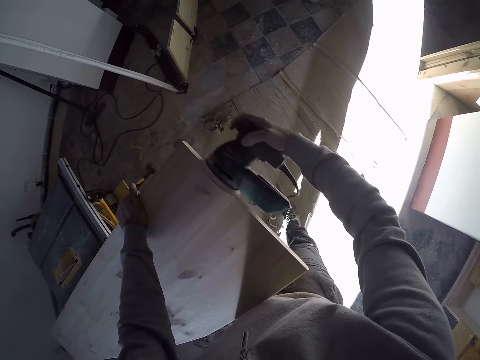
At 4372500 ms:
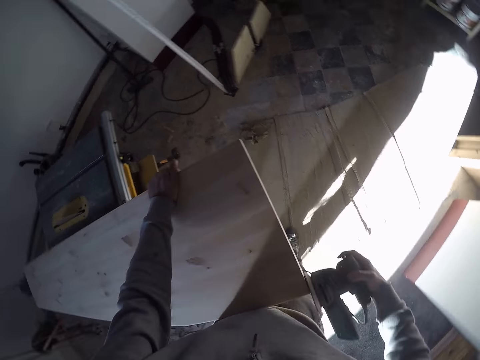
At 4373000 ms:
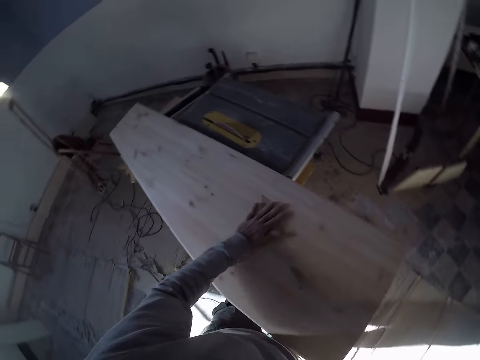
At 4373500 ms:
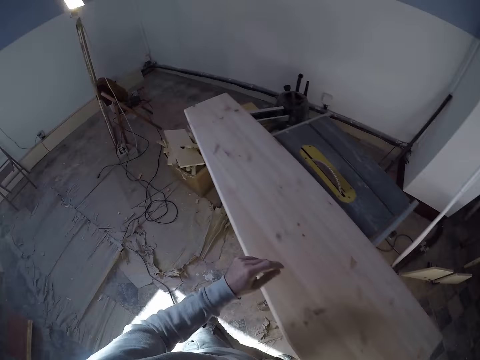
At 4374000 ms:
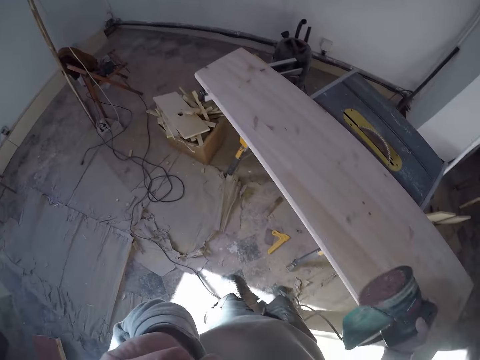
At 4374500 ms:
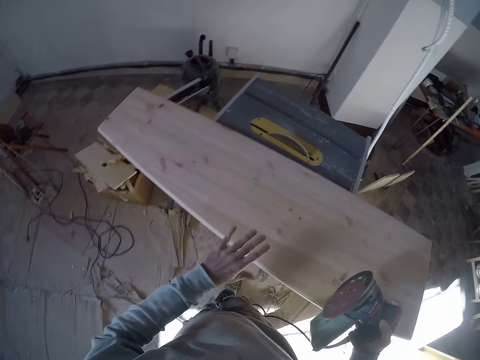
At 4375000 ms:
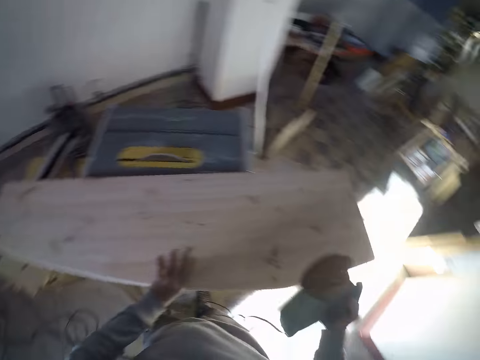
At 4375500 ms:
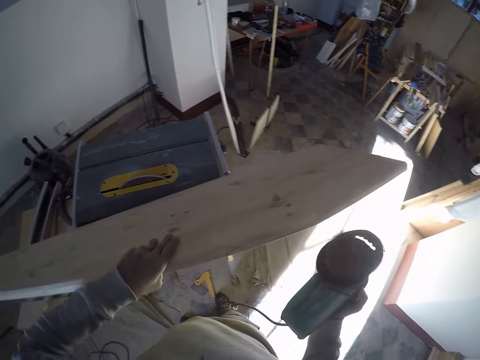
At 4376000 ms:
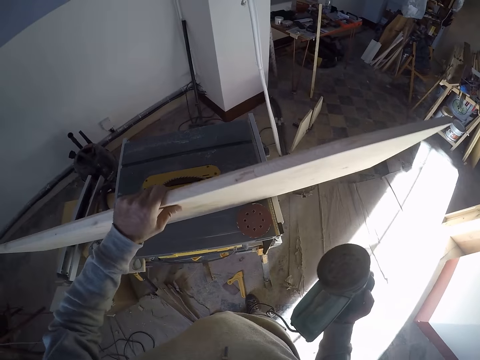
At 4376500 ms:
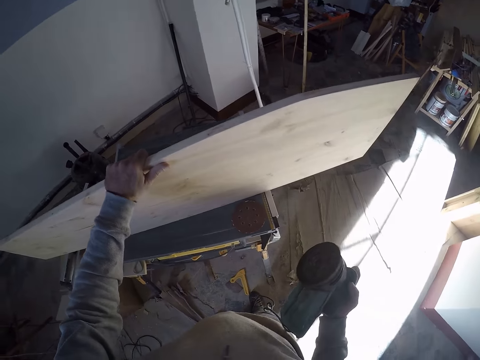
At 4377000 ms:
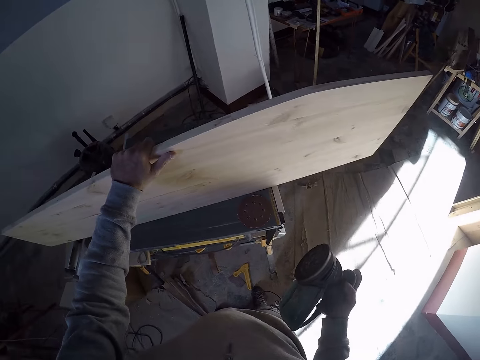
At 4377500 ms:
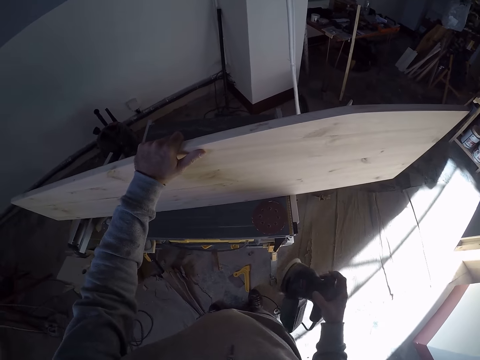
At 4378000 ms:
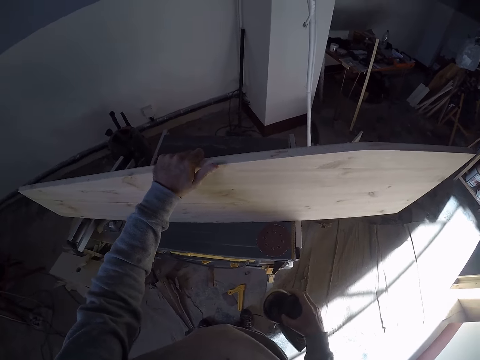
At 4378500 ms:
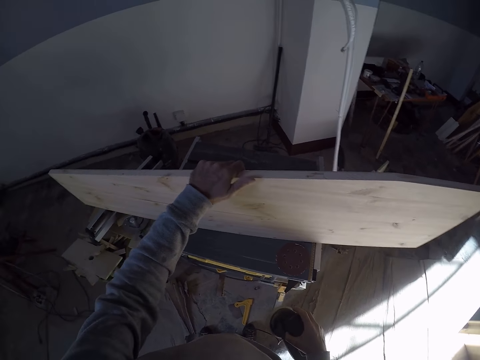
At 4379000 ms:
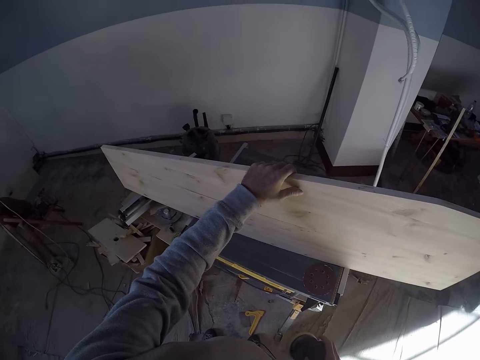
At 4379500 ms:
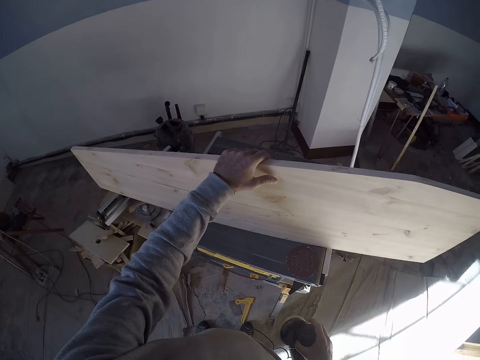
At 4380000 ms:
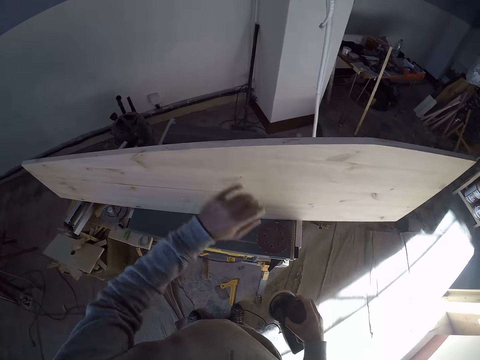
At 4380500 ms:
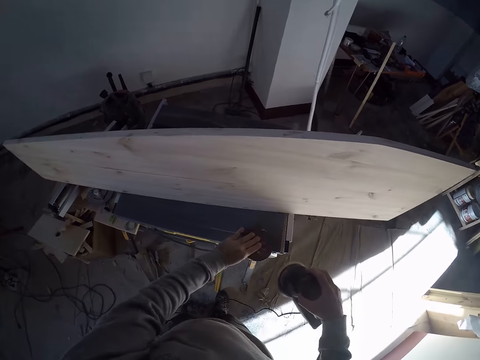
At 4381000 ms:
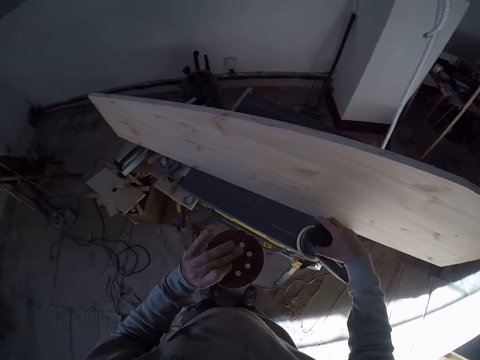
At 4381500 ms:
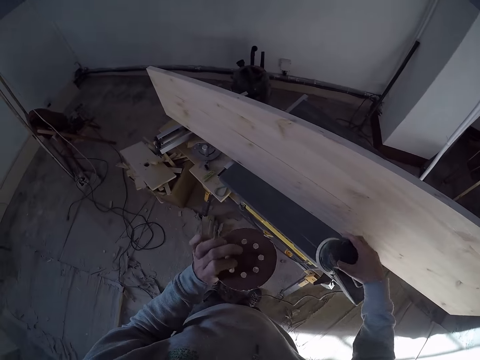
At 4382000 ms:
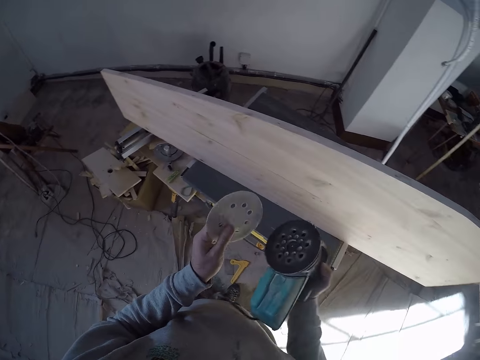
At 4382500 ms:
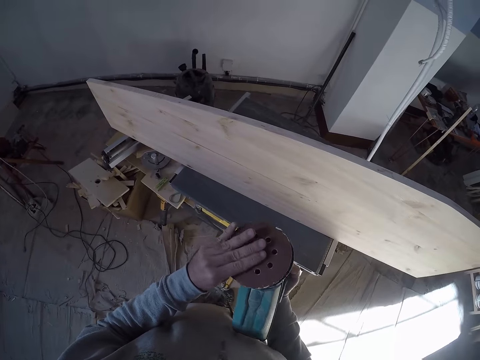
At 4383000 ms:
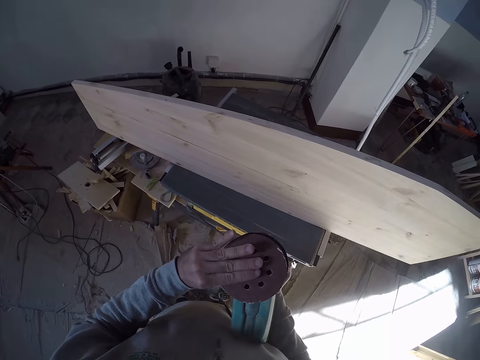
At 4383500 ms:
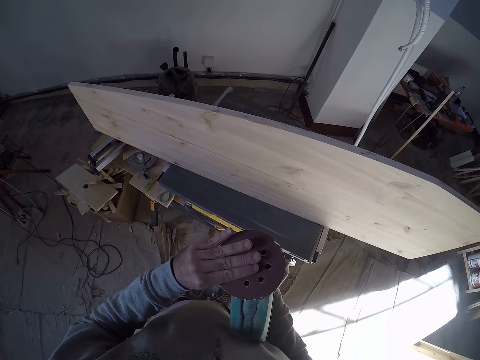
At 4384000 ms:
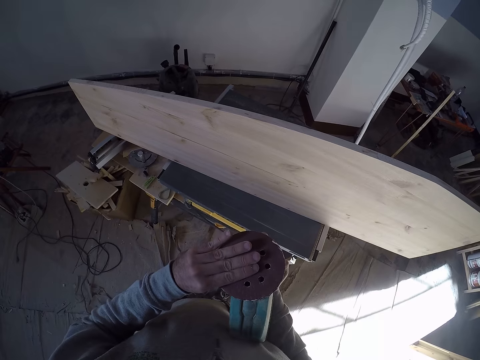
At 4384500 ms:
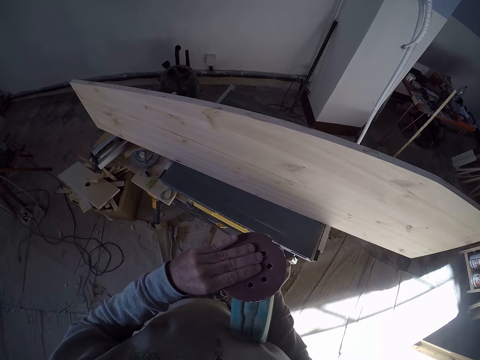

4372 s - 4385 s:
The camera wearer touches the face. He holds the wood with the left hand. He raises the wood plank with his left hand. He picks up a sanding disc from a work table with his left hand. He puts the grinder down. He attaches the sanding disc in his left hand to the sanding pad of the sander in his right hand.

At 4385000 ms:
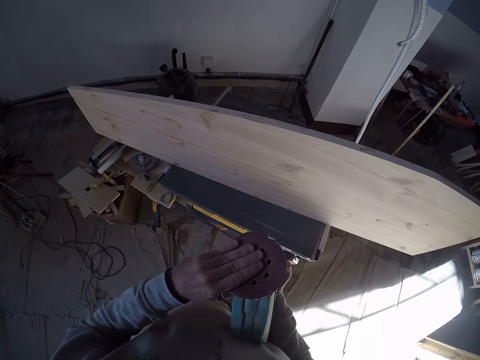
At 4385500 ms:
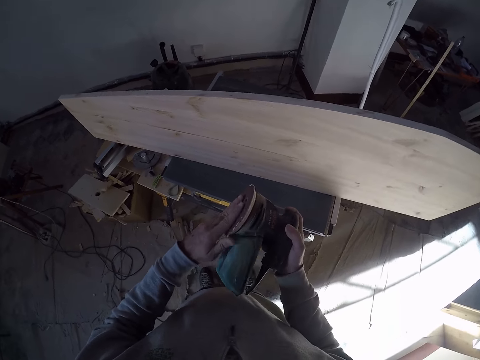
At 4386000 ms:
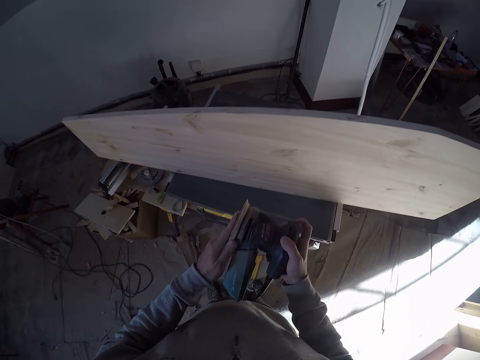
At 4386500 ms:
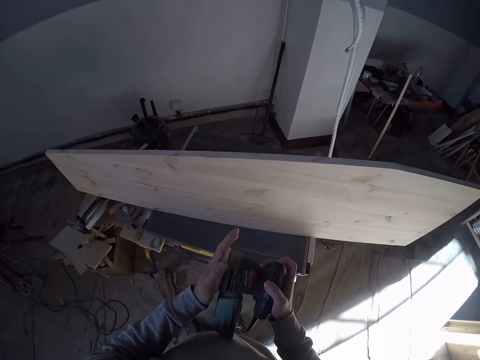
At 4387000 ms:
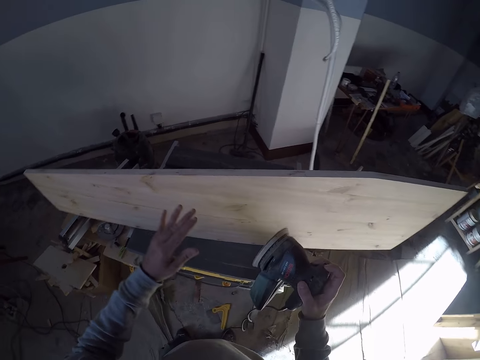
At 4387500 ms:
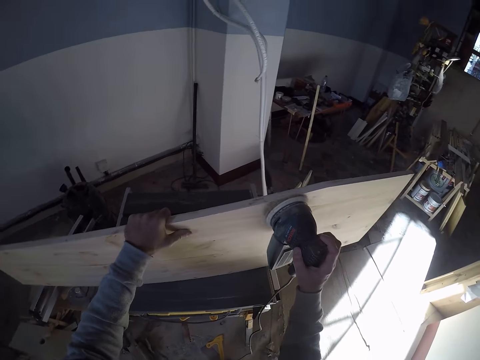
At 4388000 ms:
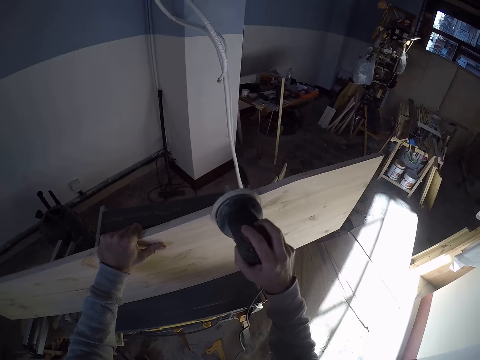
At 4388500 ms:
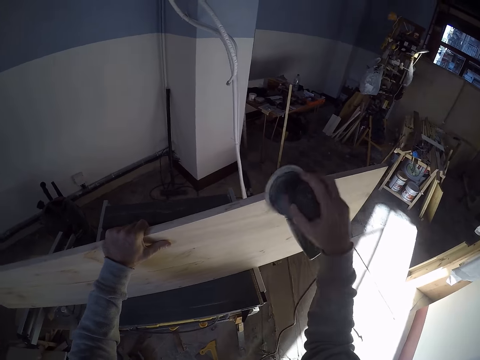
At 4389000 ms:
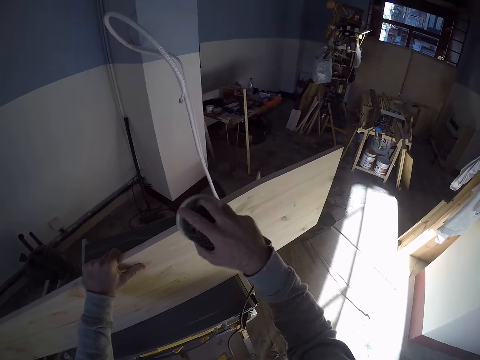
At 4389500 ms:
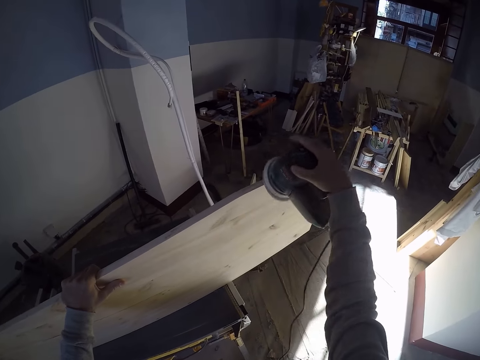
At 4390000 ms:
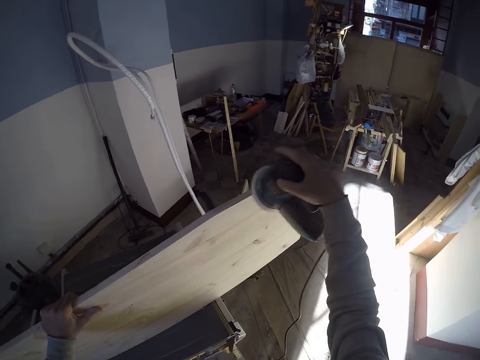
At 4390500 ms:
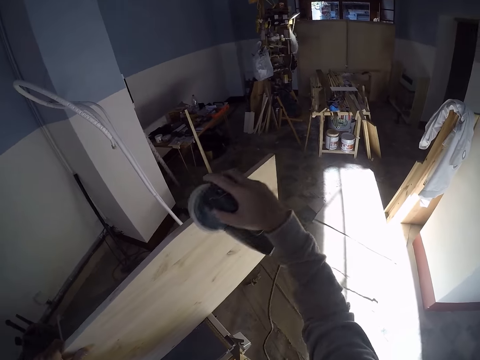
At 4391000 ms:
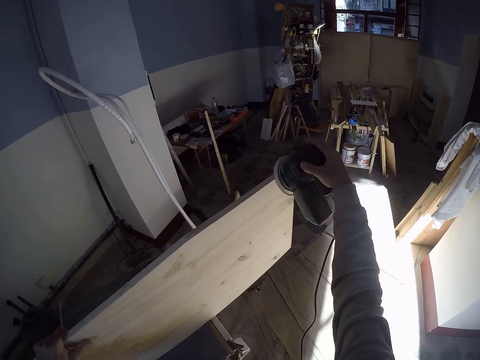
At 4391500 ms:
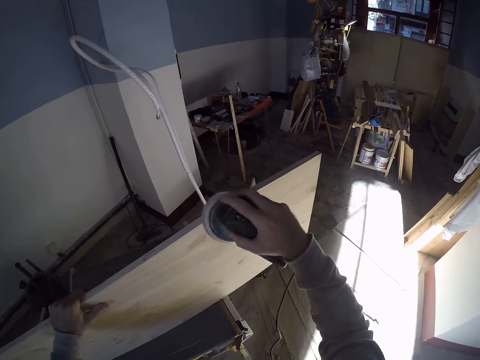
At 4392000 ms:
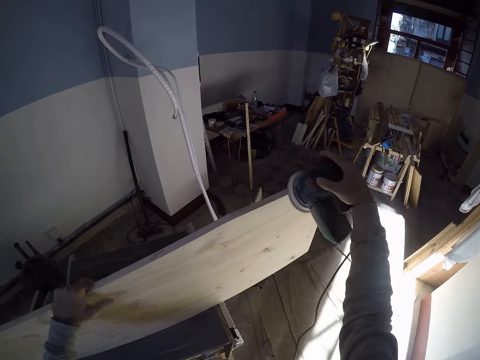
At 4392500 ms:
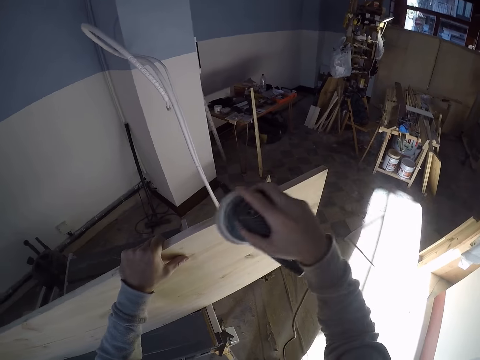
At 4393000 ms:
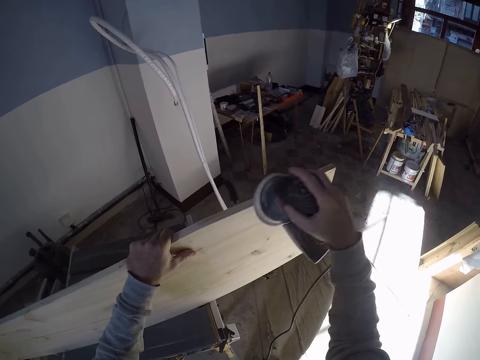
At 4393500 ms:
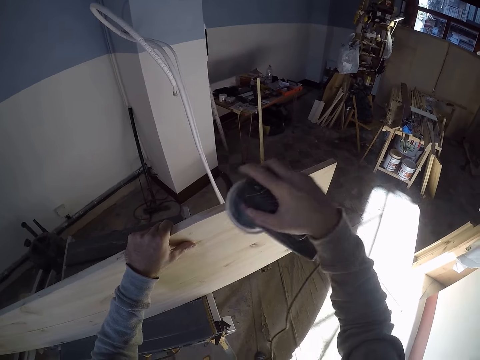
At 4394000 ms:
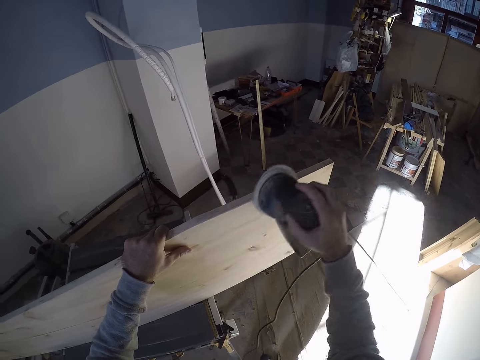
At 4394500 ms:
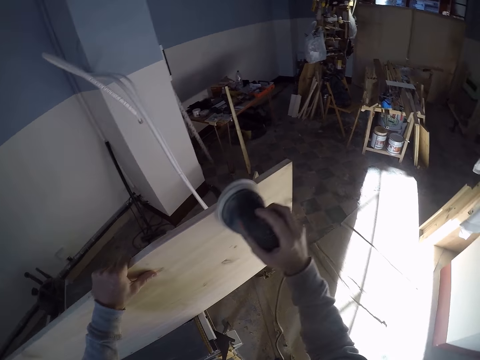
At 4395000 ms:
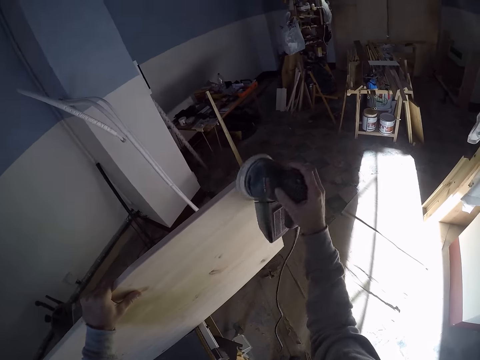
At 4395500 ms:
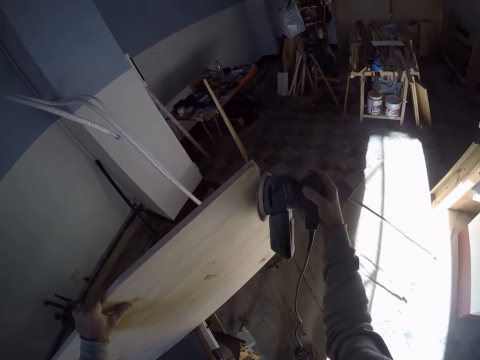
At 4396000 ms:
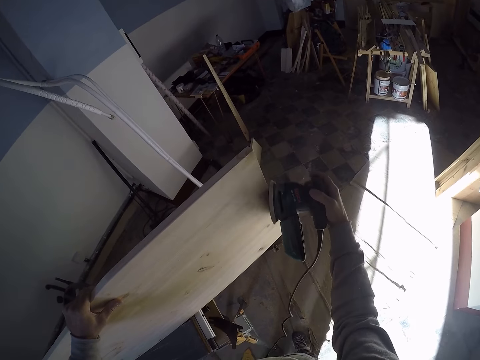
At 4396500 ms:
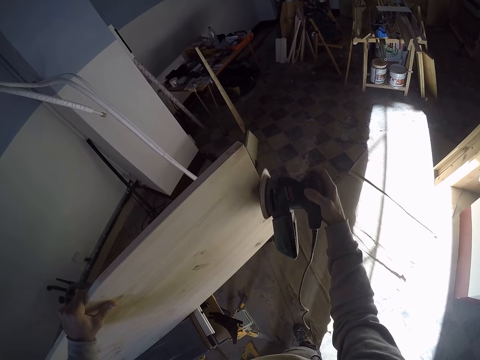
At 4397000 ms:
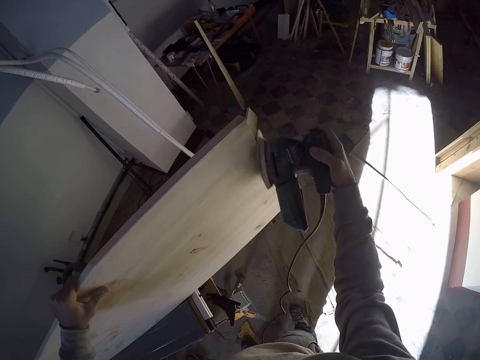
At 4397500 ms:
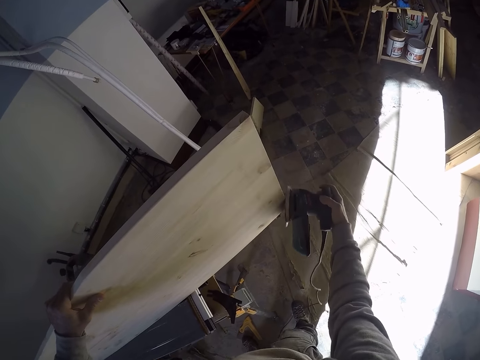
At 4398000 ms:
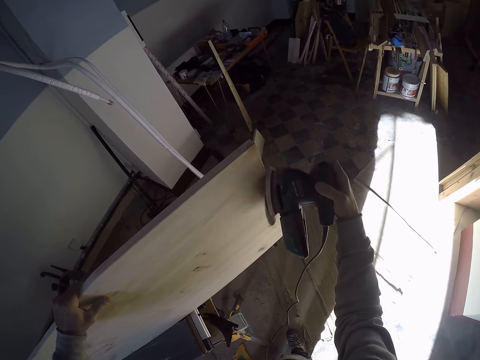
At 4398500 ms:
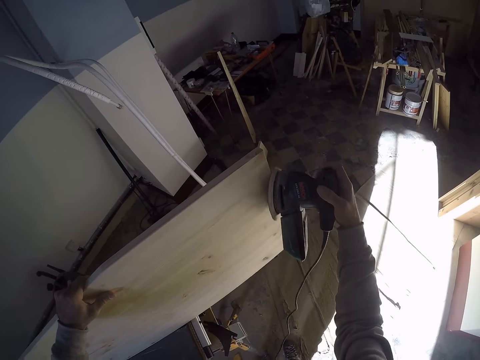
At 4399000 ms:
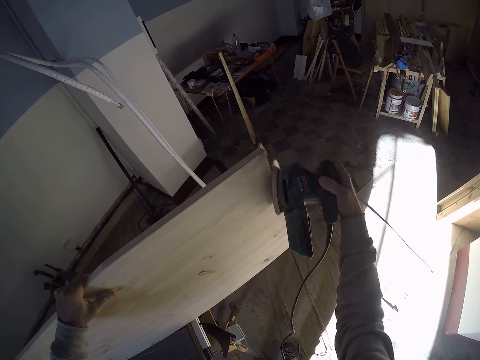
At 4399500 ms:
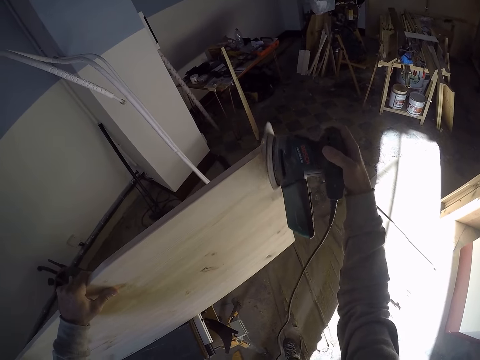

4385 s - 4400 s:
The camera wearer presses the sanding disc to the sanding pad with his left hand. He holds the plank with his left hand. He smoothens the wood plank with the sander in his right hand.
